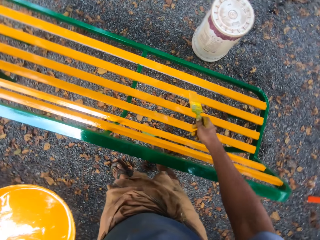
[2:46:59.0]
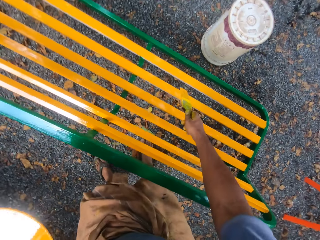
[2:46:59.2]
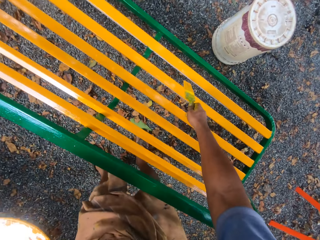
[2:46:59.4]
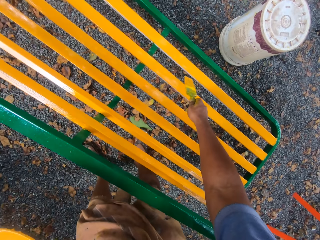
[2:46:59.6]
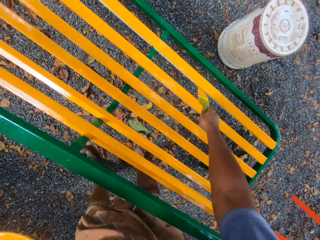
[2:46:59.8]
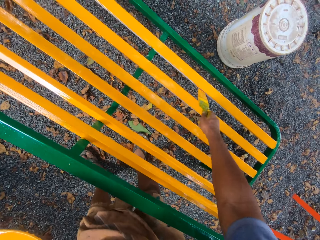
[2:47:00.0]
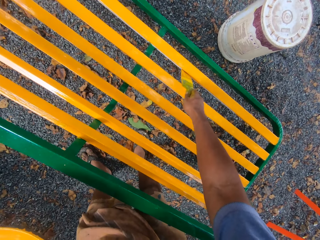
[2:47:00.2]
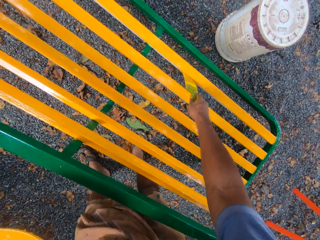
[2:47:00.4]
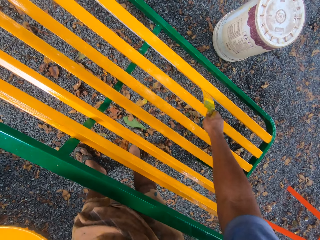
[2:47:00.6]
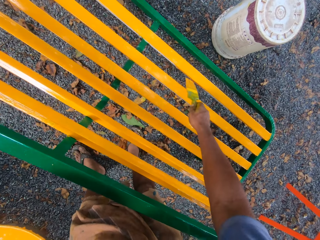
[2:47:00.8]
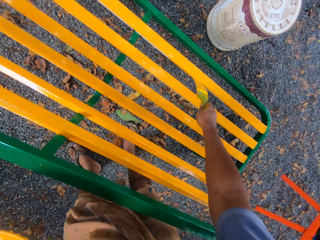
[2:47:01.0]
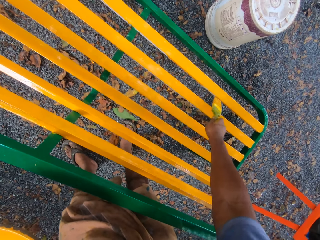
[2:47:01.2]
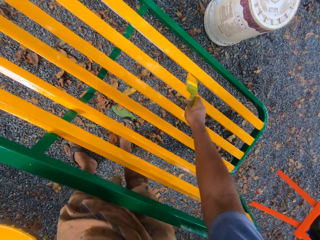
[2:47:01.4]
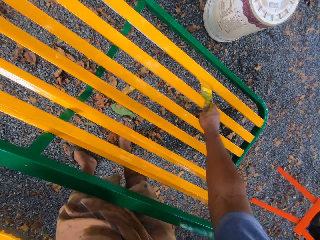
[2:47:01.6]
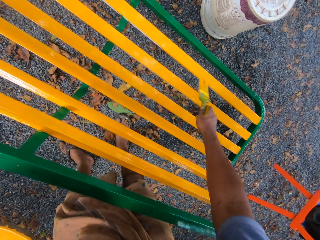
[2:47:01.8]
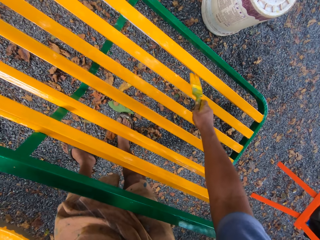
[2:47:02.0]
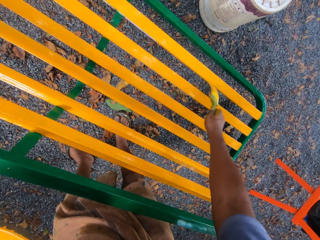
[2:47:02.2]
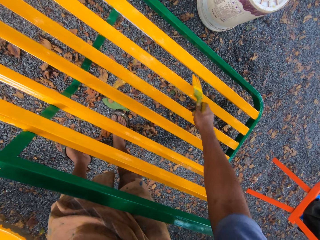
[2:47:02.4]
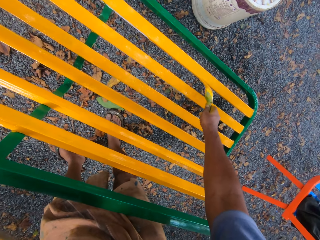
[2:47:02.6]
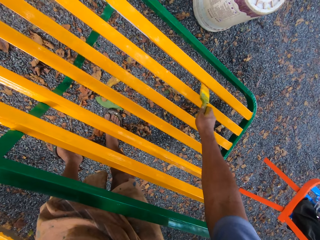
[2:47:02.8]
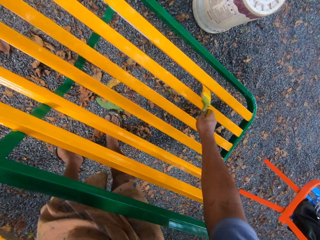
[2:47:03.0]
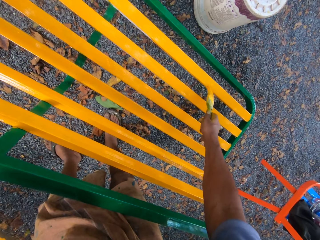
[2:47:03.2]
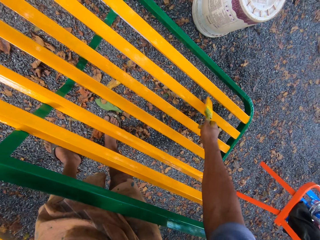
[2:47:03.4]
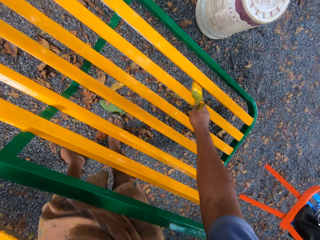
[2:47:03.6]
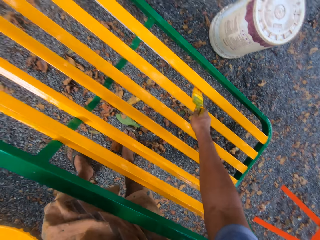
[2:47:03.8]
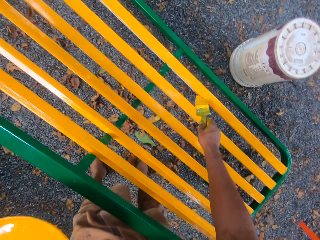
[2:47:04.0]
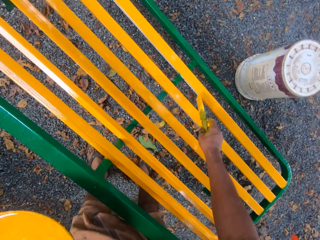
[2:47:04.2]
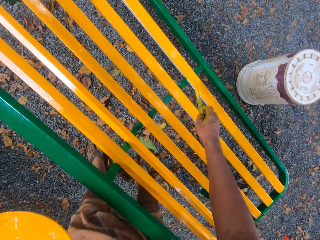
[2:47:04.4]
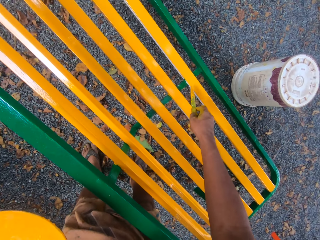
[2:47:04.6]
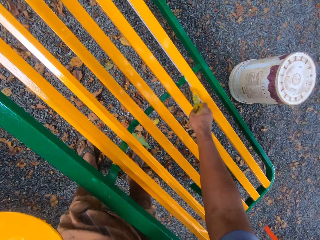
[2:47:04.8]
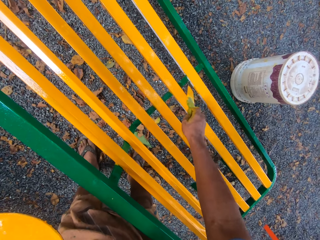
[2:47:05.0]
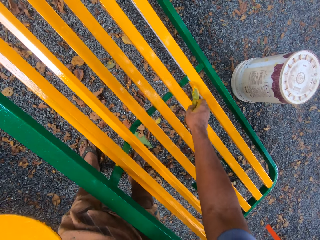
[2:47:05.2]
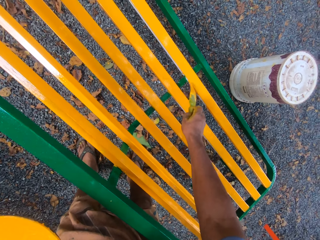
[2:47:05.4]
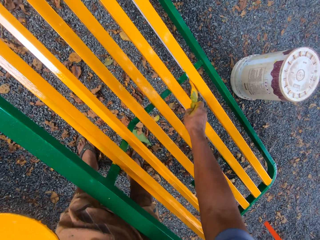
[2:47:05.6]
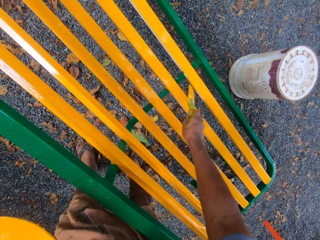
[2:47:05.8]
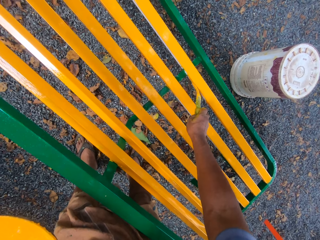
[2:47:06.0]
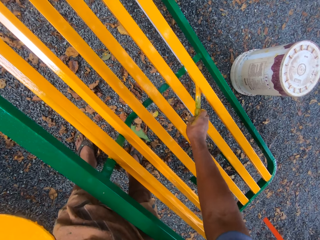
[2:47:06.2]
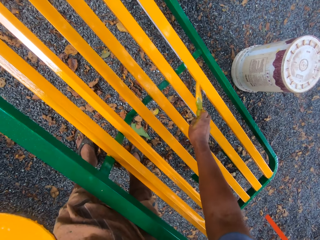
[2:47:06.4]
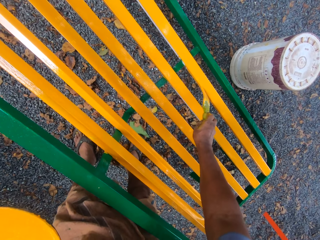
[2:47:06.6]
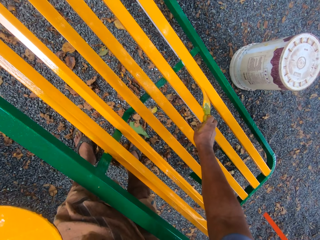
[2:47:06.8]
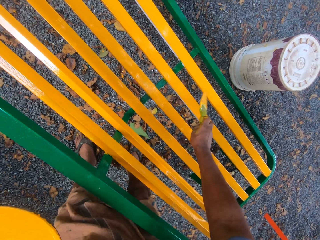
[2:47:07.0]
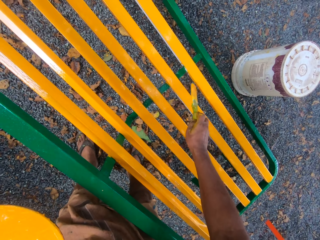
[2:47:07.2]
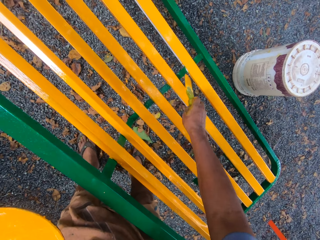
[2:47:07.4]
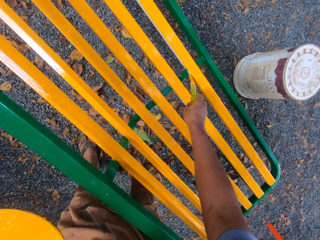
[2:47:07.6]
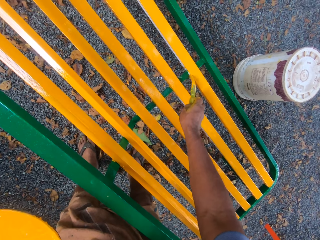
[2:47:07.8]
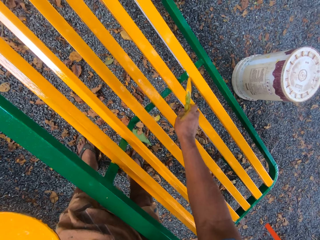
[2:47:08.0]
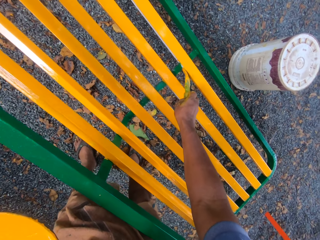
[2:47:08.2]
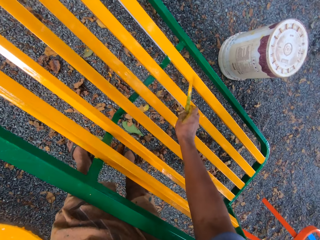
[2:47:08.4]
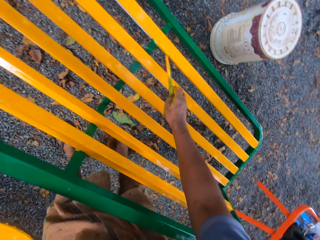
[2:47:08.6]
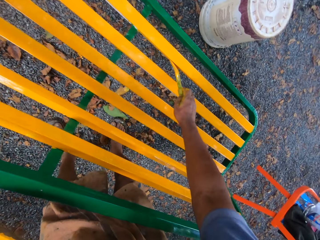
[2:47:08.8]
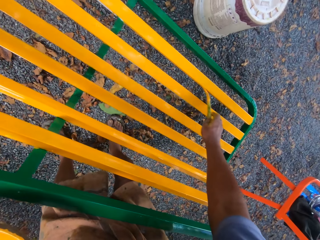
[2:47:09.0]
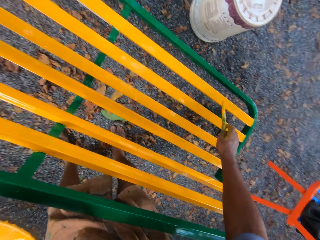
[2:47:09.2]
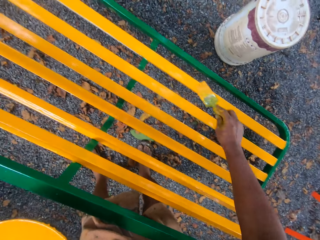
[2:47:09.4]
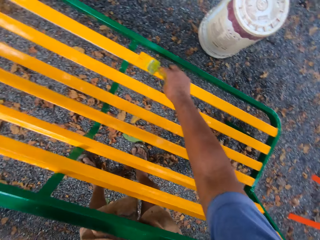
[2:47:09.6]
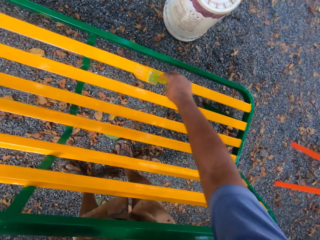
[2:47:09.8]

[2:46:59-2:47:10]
The camera wearer paints a bench with a paint brush. They paint the bench with the brush. They paint the bench with the brush again.

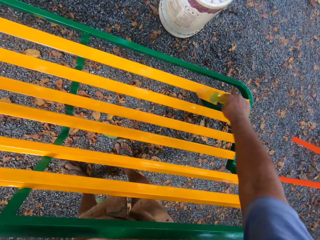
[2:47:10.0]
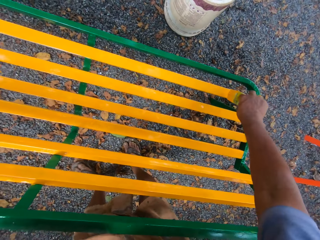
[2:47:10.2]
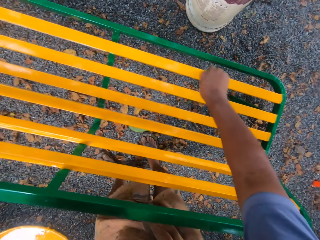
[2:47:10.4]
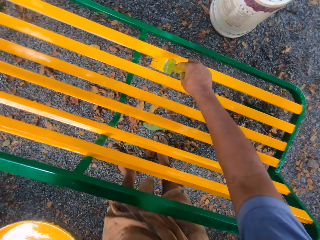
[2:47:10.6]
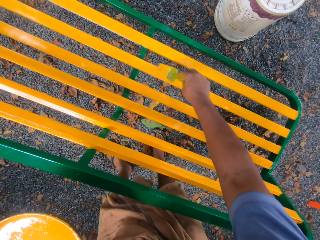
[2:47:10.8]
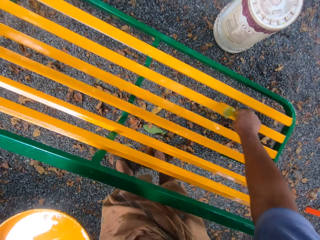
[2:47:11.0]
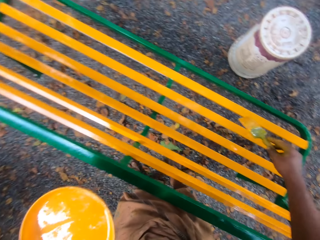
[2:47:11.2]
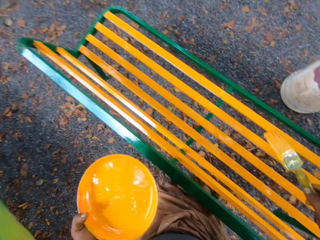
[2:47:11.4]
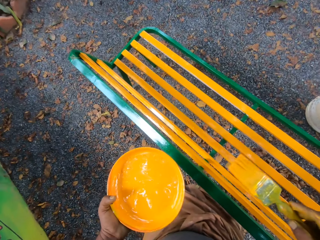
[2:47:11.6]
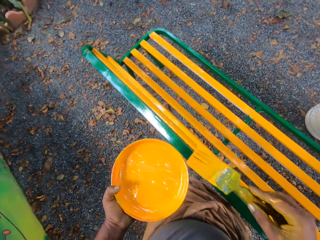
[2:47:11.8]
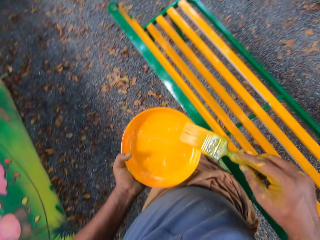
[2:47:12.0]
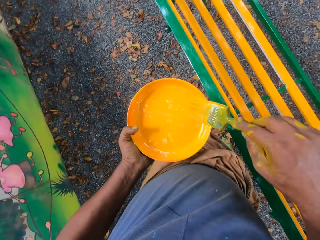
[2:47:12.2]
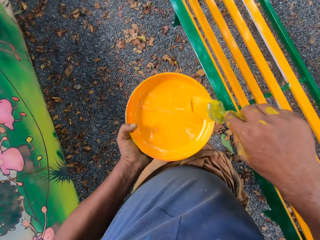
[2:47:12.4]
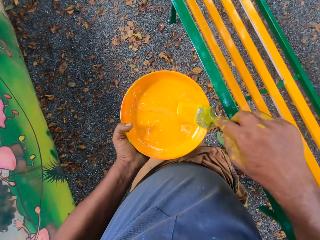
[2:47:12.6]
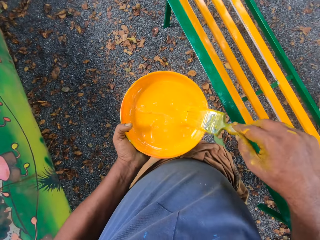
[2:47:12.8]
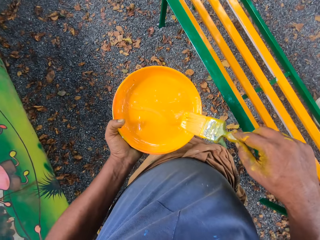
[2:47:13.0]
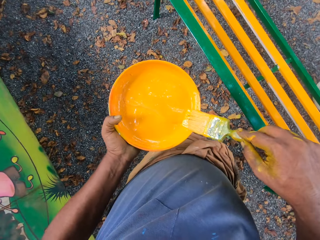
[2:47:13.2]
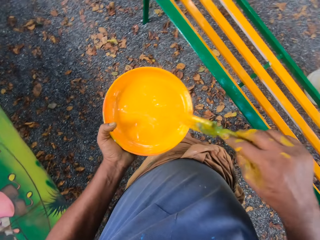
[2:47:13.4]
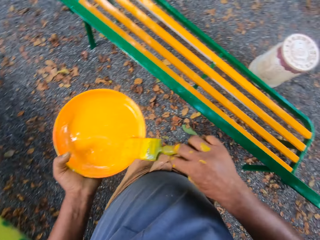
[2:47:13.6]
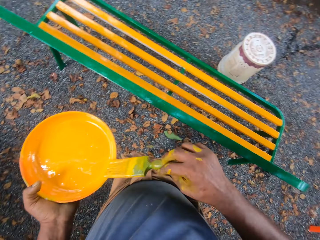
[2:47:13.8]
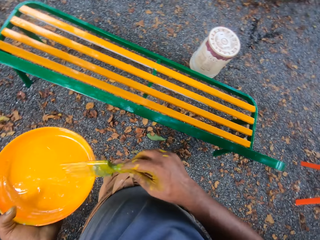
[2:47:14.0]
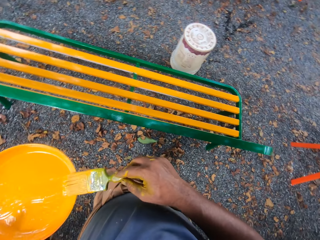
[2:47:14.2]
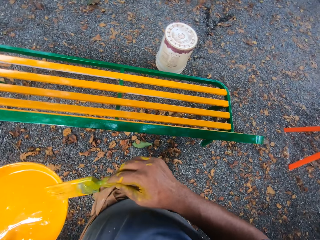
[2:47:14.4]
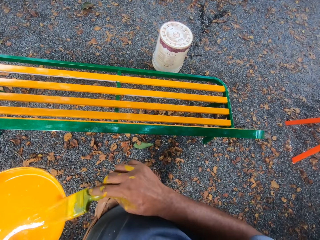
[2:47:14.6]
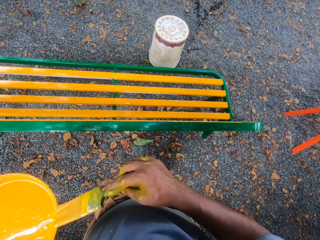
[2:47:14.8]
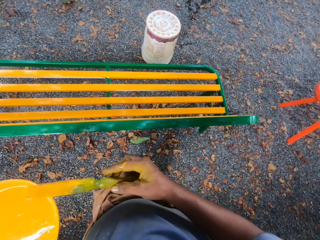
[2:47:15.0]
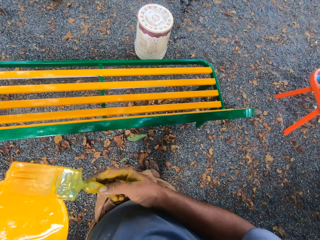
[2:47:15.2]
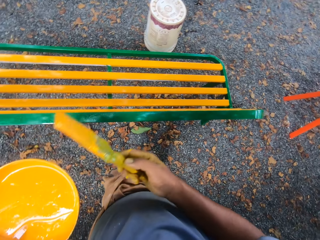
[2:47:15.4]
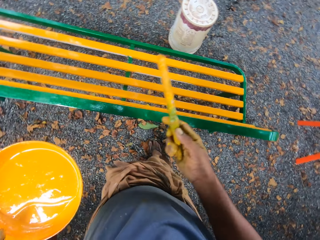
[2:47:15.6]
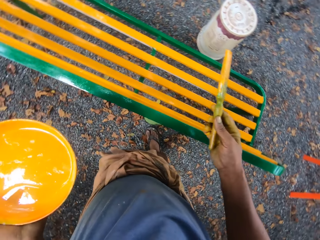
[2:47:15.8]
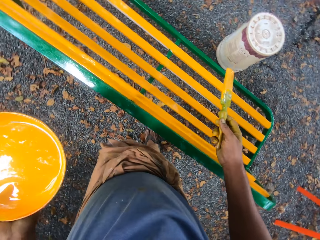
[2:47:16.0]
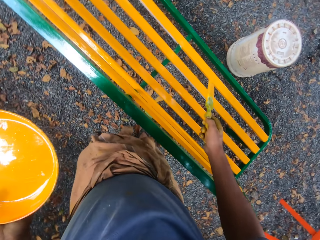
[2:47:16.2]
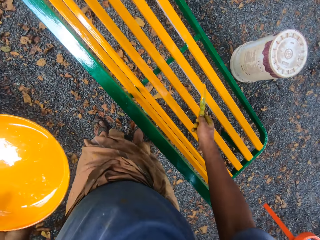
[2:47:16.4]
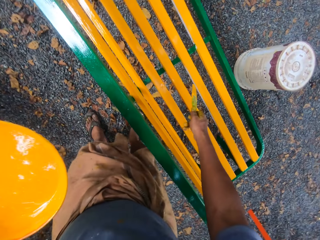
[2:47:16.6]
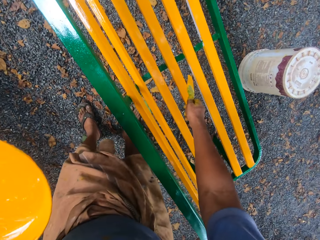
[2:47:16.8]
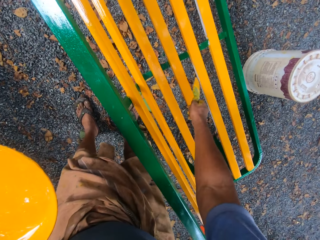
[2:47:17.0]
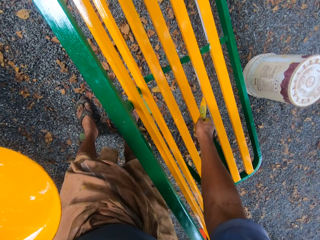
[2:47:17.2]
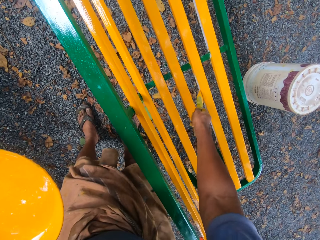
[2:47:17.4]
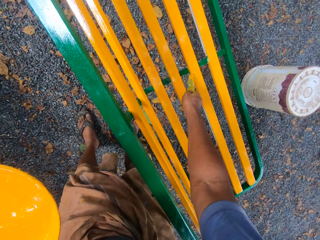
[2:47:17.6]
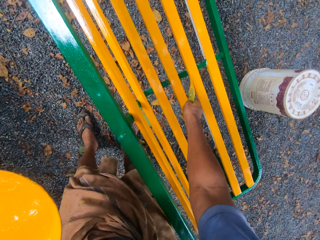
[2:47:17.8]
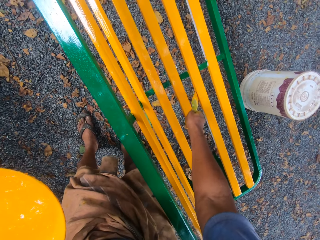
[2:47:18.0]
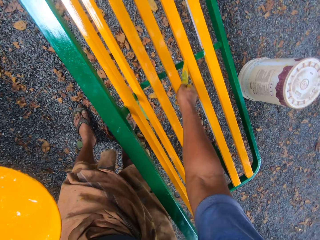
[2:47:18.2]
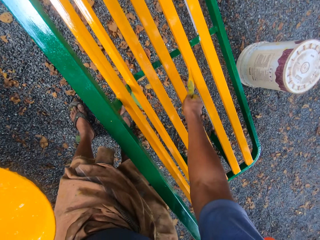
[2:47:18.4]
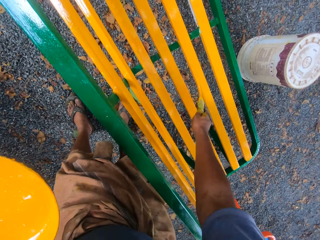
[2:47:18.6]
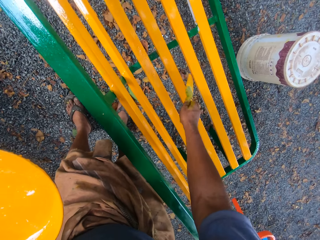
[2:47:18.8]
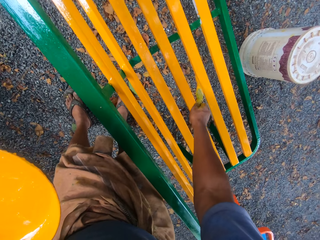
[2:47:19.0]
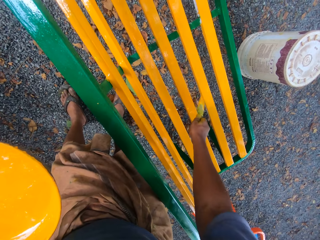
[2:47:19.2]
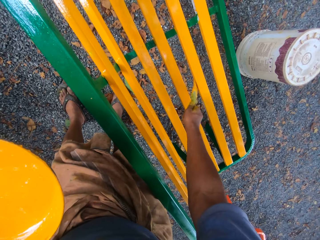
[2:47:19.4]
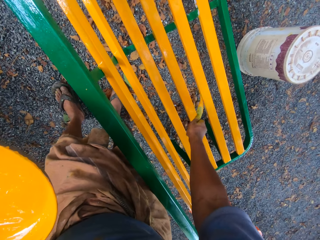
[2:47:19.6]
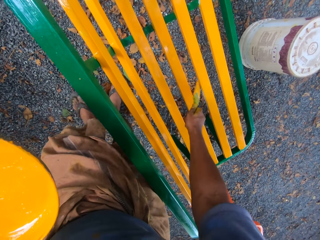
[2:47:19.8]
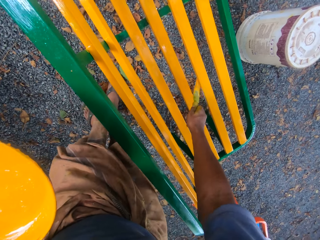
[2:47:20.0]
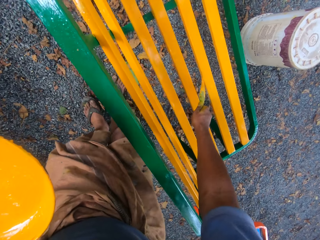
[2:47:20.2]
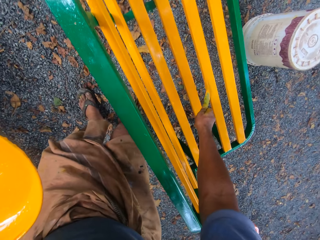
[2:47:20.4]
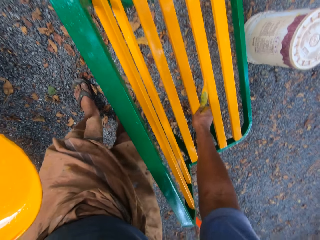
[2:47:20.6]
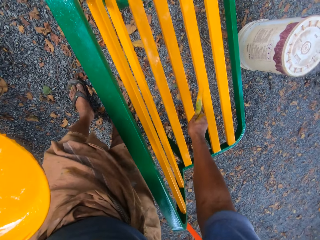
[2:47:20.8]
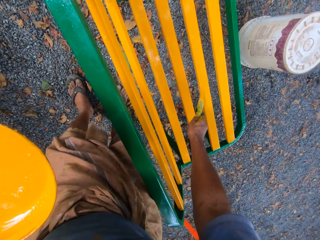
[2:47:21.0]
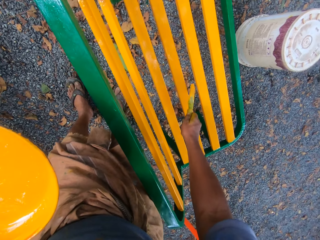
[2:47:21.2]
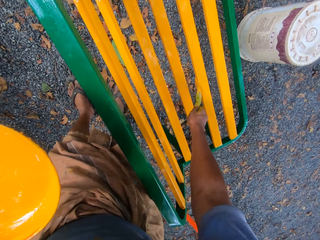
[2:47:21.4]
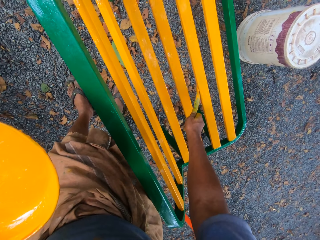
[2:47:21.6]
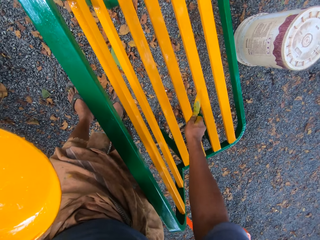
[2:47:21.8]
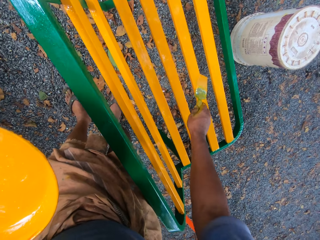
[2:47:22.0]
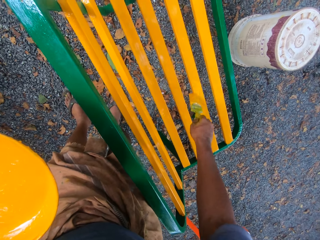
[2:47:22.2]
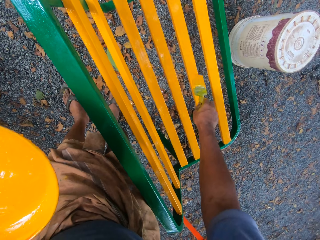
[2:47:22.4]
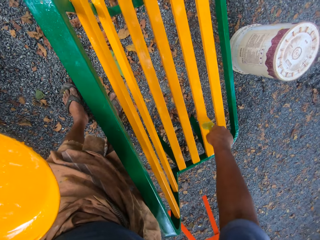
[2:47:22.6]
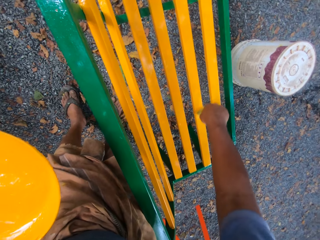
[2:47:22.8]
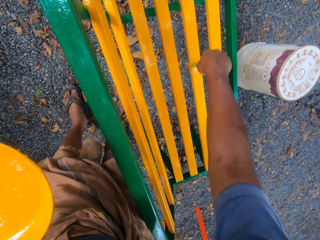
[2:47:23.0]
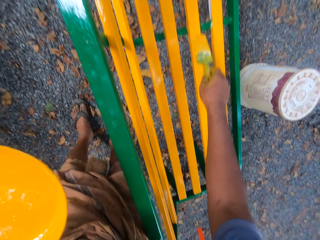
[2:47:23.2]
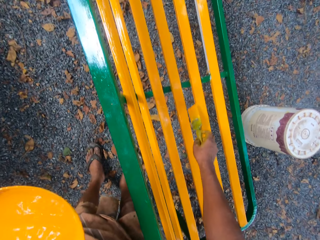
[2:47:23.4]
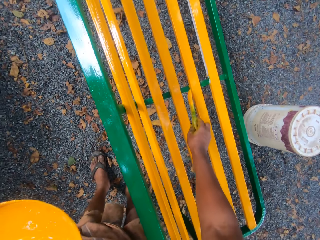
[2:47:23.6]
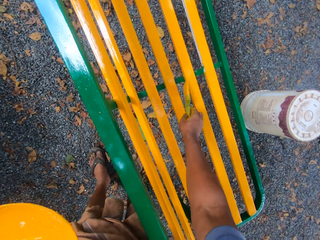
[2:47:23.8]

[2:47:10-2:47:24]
The camera wearer paints a bench with a brush. They scoop paint in a paint tray with the paint brush. They move the paint brush on the paint tray. They paint the bench with the paint brush. They paint the bench with the brush.
